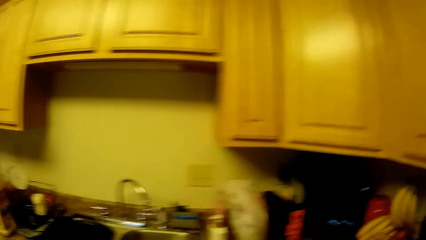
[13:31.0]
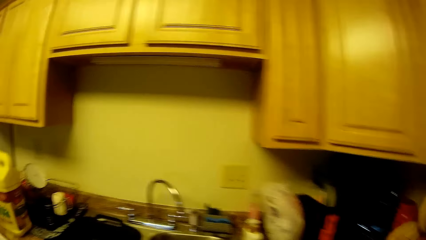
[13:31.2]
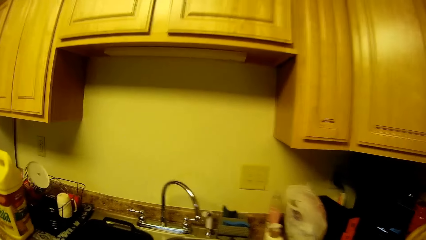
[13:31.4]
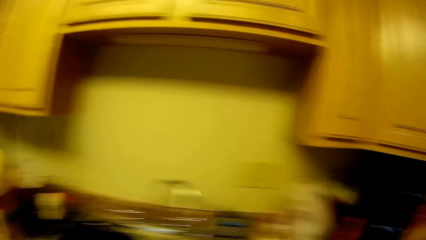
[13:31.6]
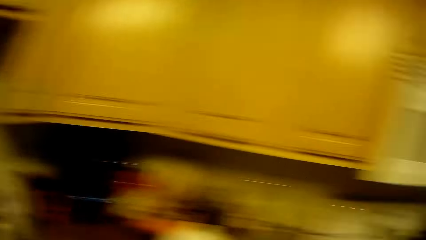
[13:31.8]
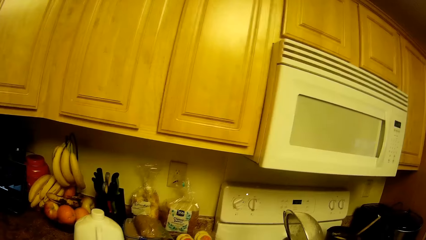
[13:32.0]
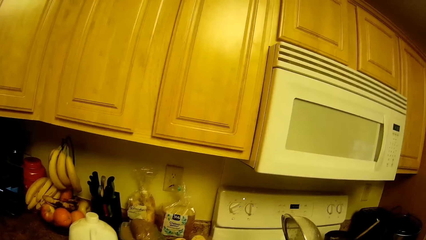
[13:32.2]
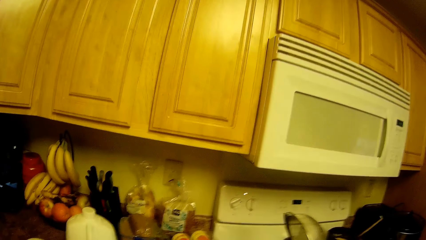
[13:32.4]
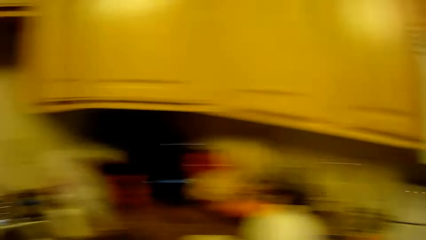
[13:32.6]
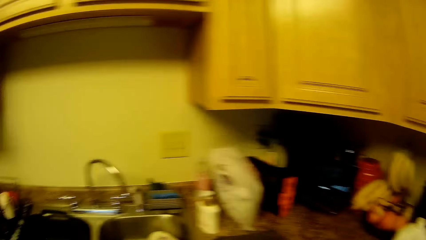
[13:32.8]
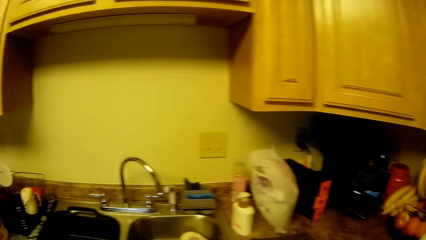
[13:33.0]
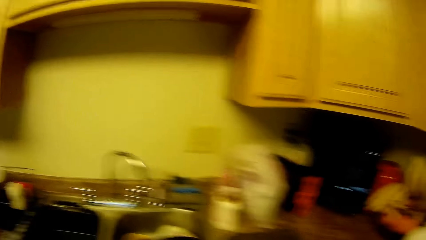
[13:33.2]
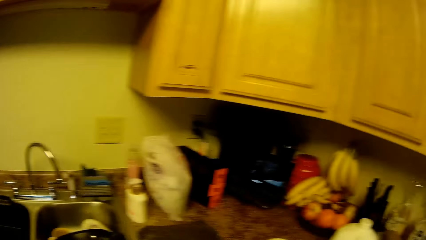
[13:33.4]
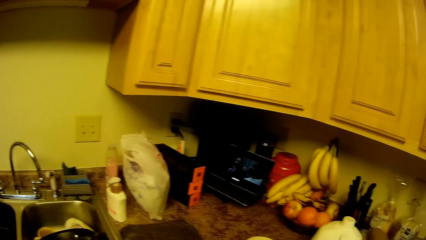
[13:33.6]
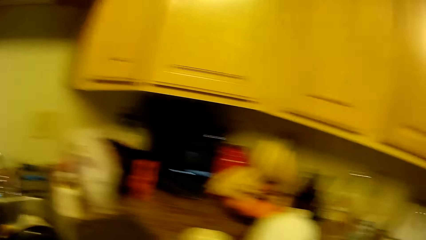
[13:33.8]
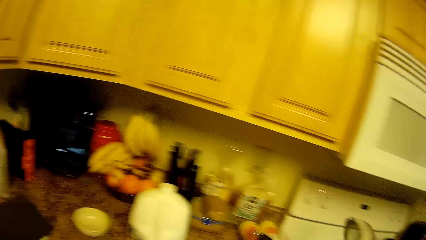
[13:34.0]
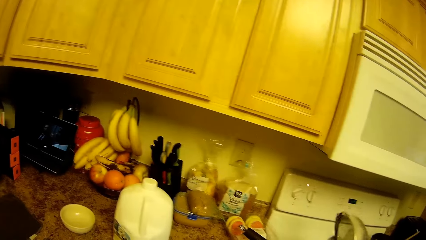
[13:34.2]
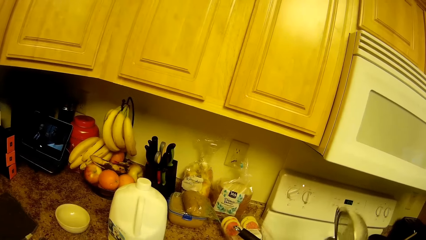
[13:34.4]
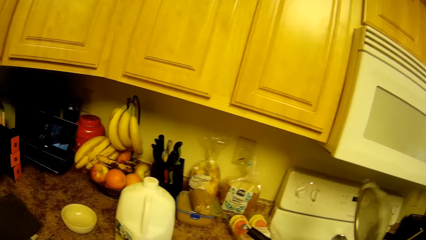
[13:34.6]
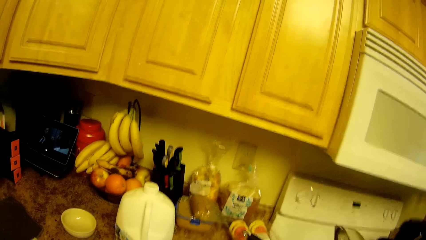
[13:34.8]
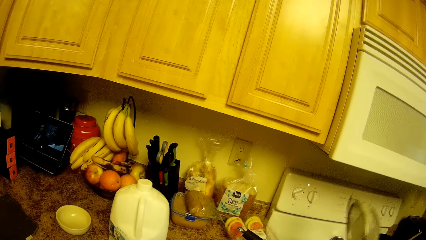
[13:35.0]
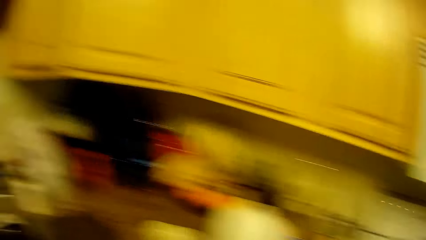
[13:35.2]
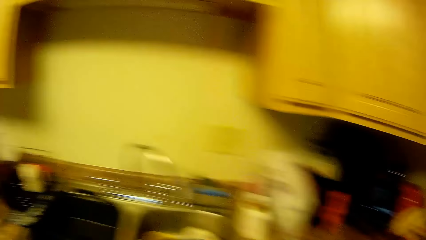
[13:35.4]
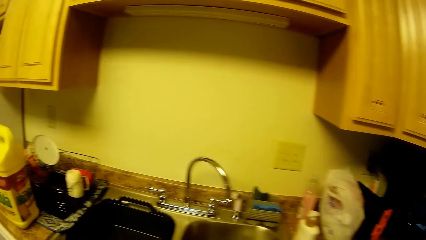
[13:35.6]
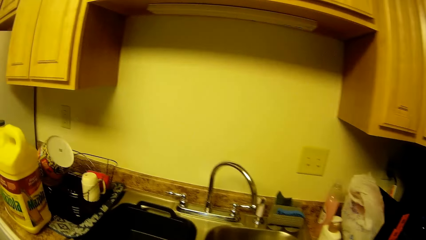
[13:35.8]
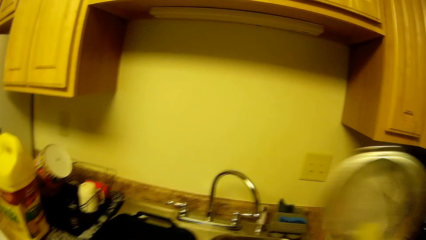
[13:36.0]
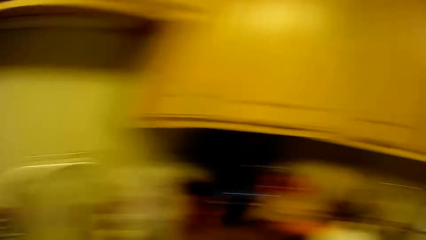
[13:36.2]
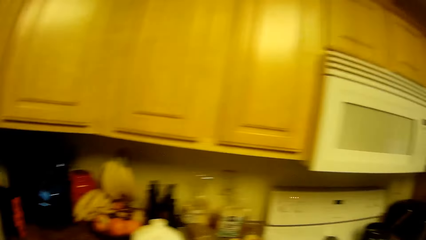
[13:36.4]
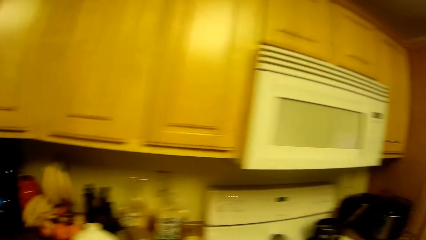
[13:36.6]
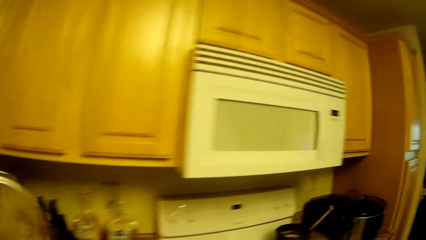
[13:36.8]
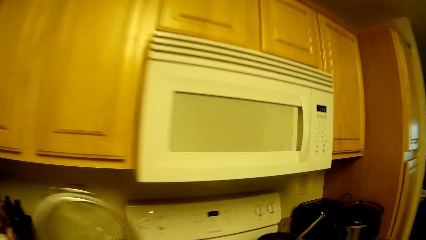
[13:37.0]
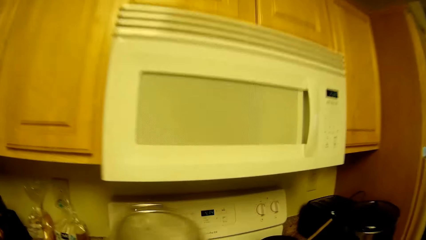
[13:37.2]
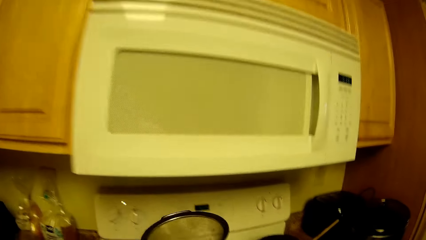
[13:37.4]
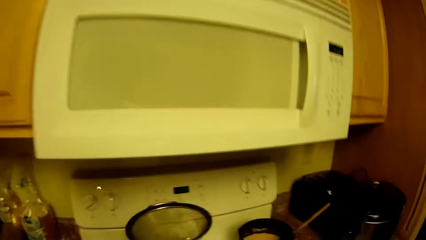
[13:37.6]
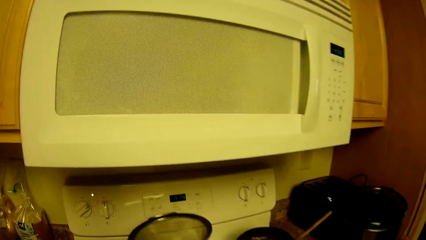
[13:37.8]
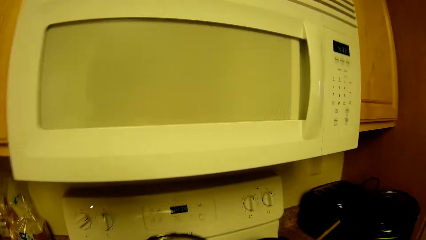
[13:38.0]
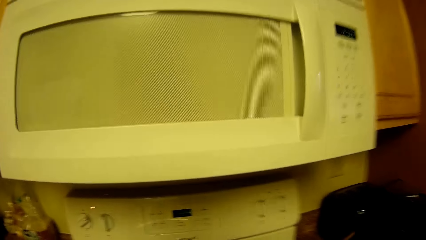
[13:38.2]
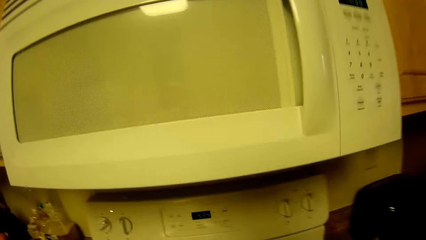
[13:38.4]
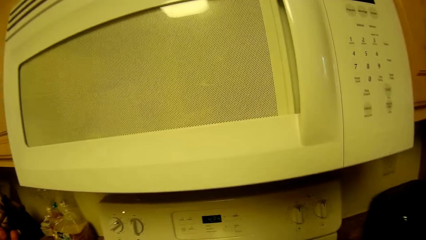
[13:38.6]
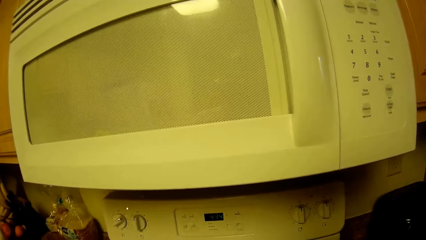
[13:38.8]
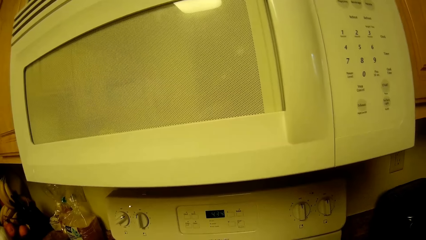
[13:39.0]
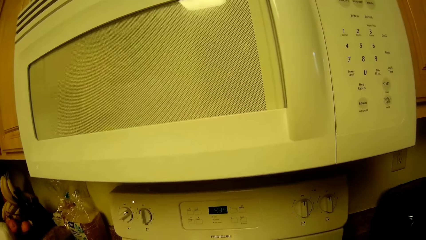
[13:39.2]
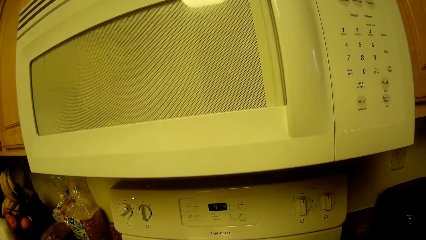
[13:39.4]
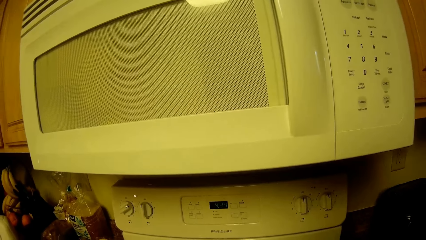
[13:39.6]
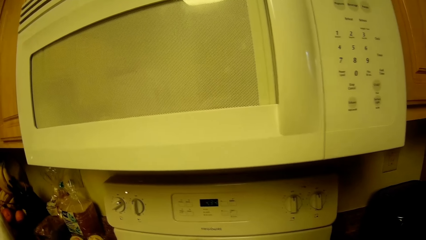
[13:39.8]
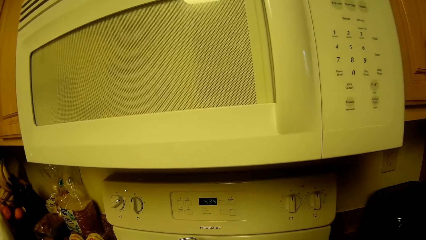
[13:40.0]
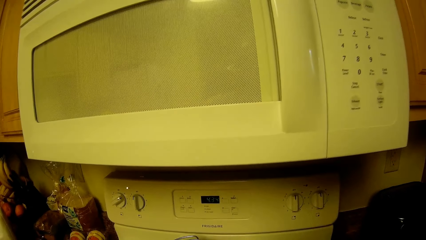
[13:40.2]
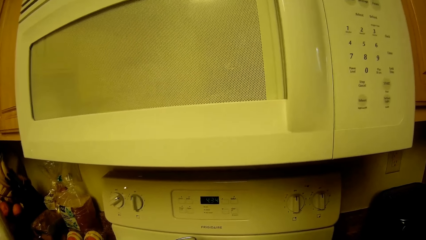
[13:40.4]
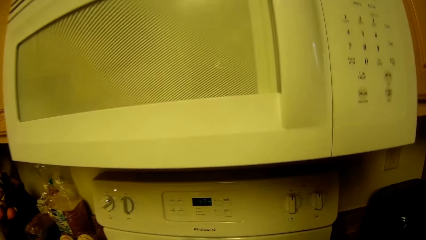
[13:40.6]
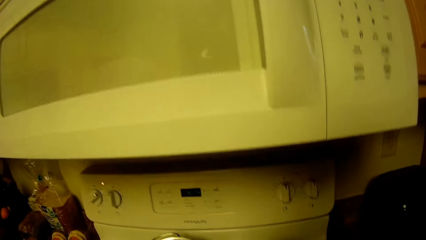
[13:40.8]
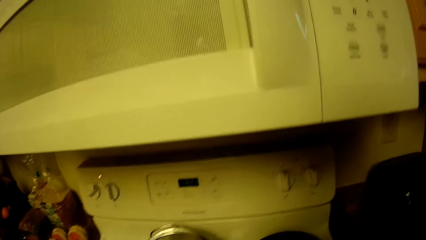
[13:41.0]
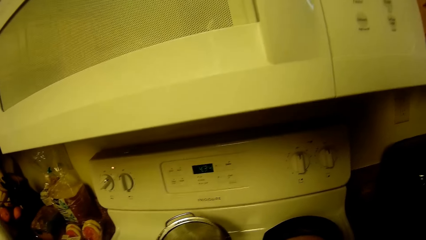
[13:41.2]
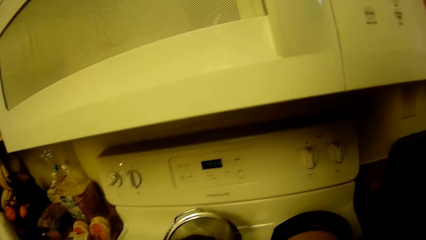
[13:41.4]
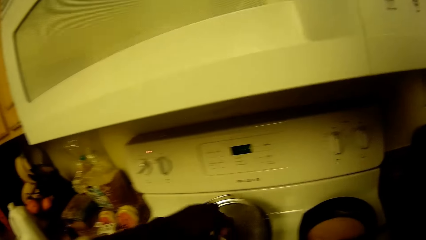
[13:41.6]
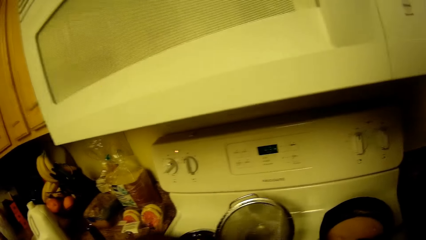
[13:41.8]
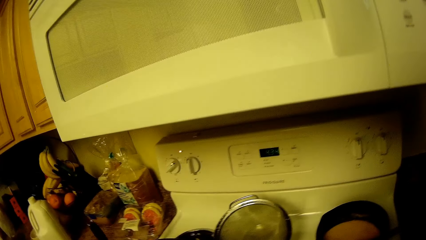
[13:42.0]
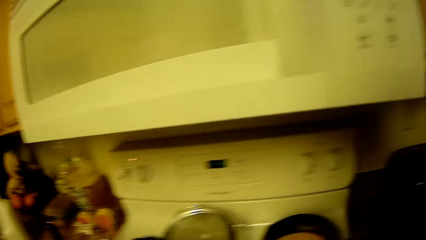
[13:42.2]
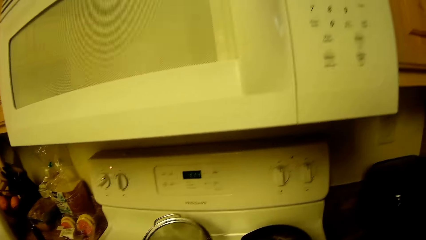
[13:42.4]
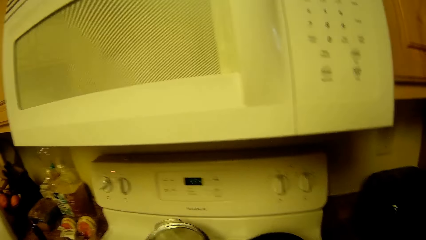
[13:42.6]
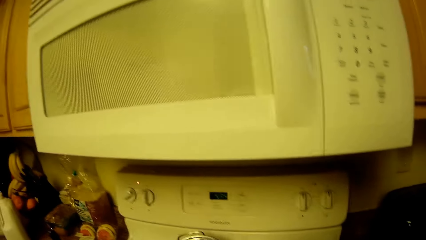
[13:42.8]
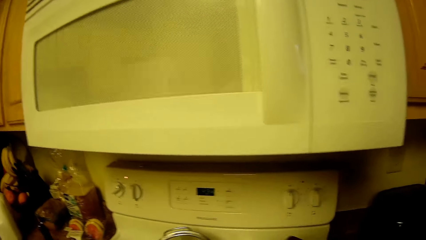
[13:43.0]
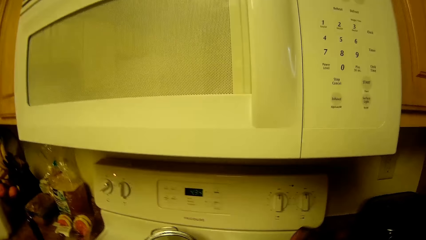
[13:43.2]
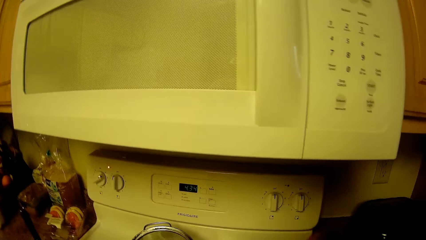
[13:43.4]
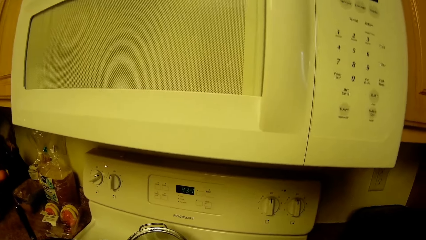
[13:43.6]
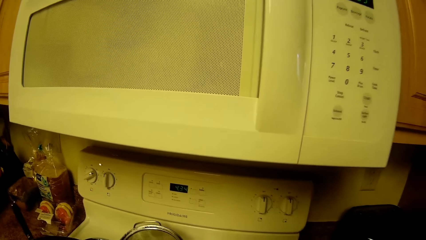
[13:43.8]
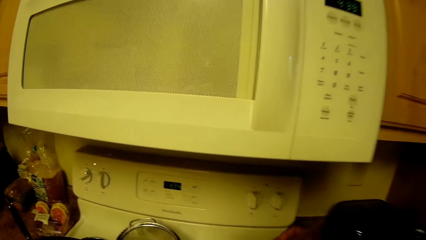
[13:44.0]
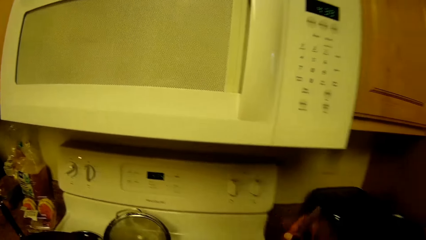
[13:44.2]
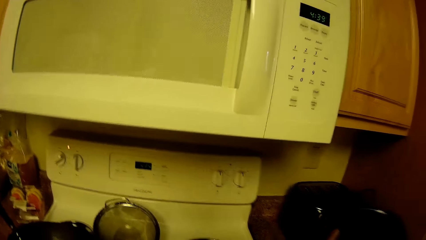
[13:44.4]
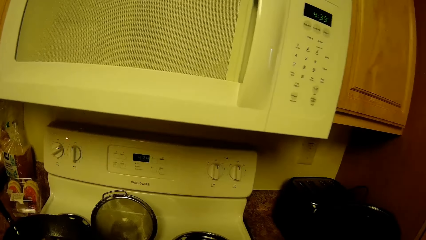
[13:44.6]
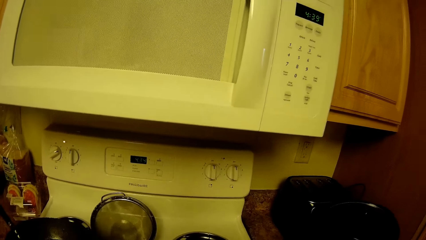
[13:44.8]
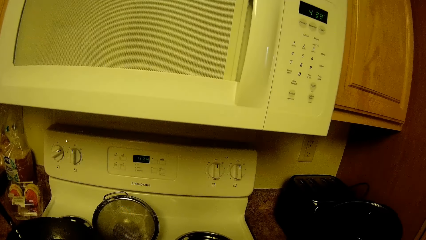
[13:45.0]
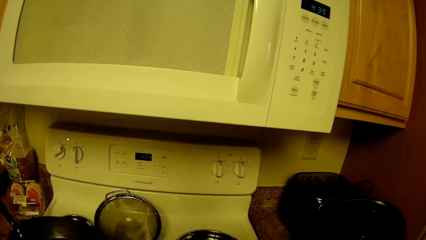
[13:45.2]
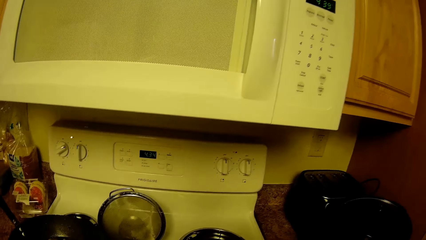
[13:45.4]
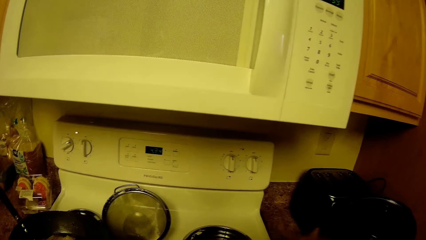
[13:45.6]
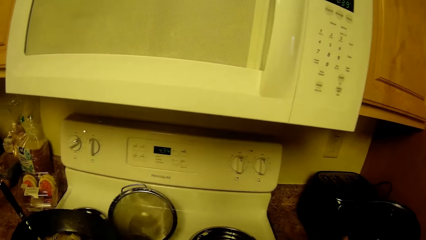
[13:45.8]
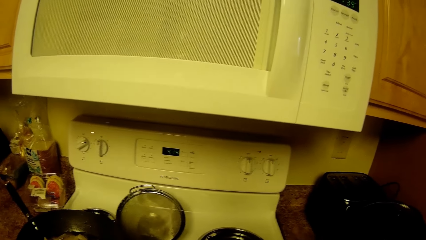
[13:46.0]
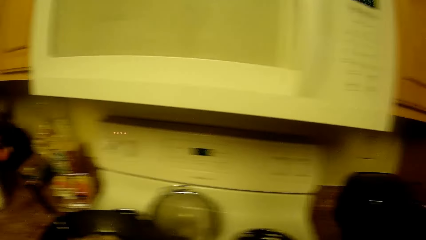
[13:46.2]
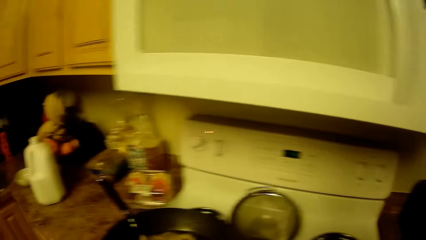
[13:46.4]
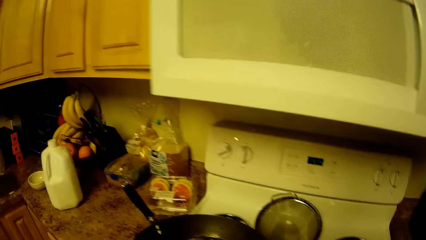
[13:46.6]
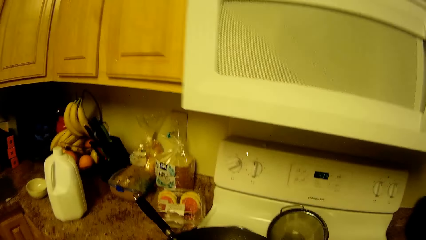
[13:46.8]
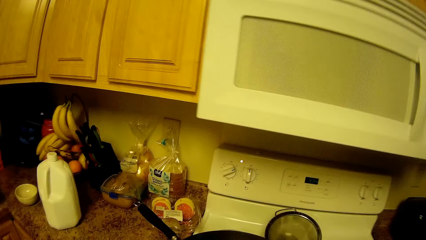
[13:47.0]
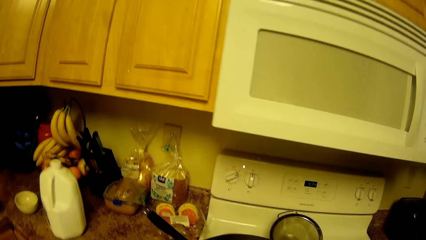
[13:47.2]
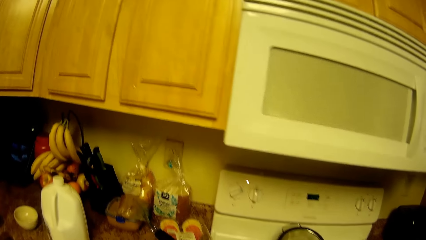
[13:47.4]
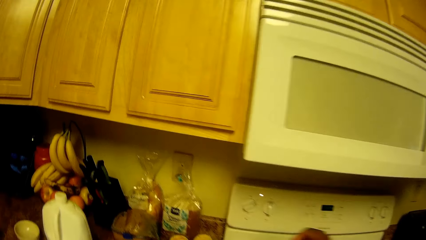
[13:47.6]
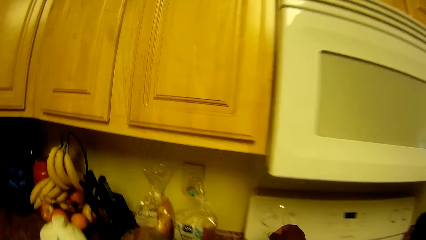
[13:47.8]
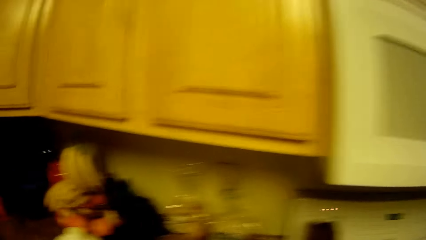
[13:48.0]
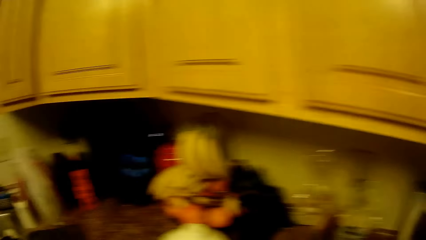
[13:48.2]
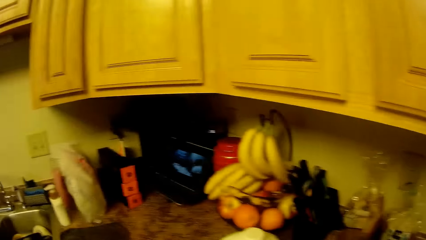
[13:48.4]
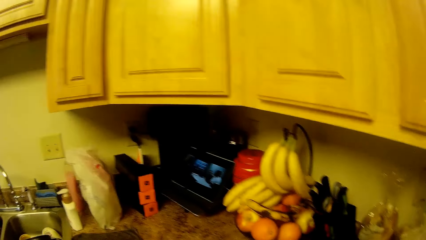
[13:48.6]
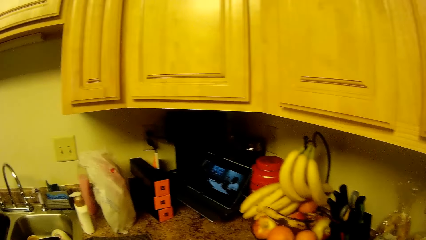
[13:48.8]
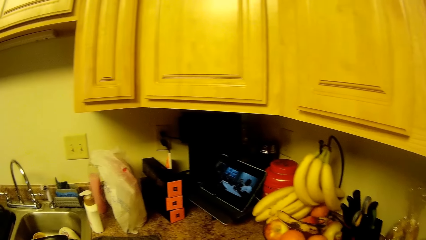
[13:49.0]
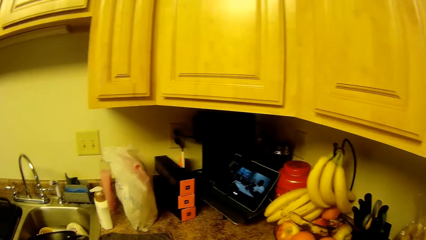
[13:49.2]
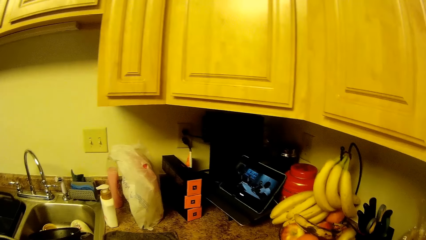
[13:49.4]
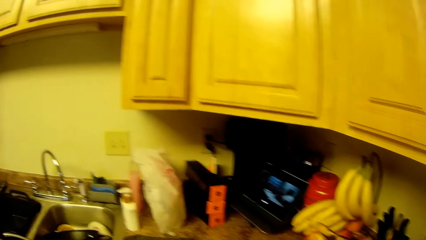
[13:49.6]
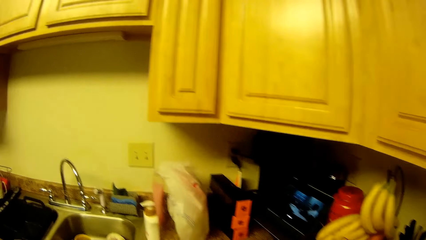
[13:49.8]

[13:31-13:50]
The camera wearer stirs the food in the pot with the spoon in the right hand. They reach for a knob on the cooker with the right hand.
